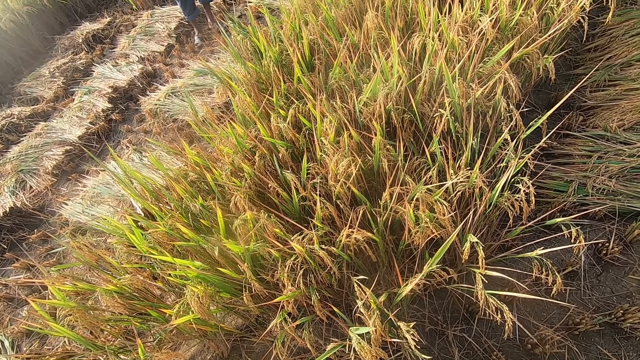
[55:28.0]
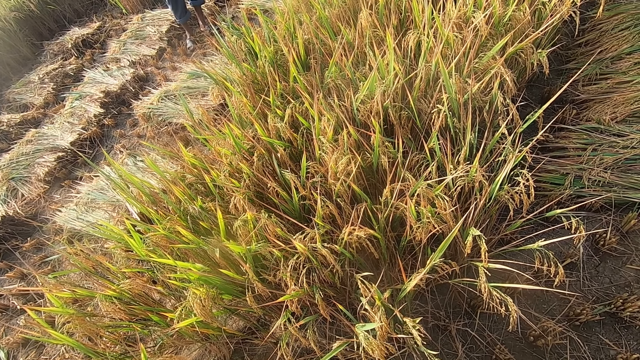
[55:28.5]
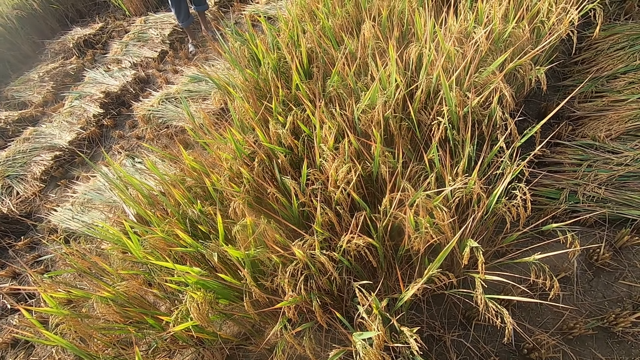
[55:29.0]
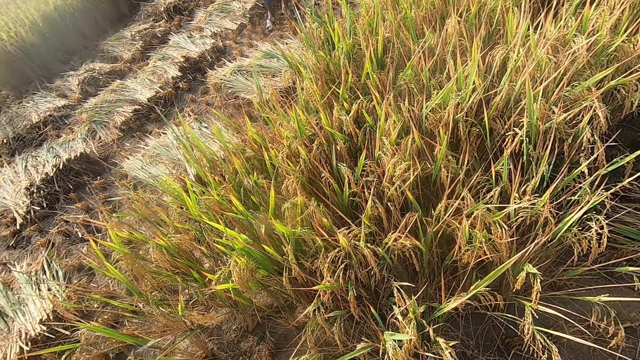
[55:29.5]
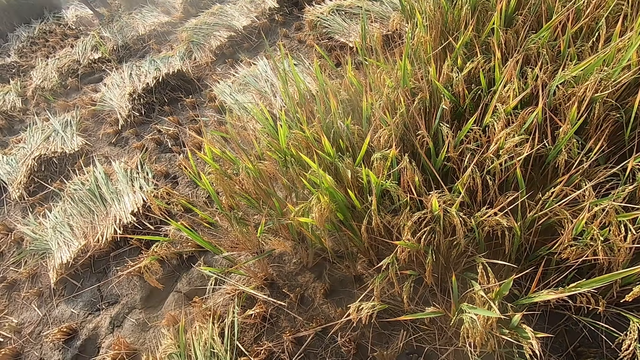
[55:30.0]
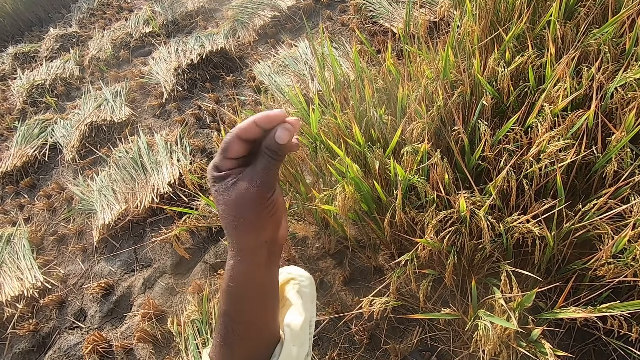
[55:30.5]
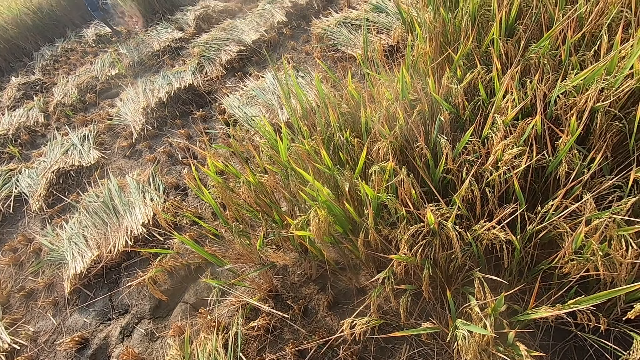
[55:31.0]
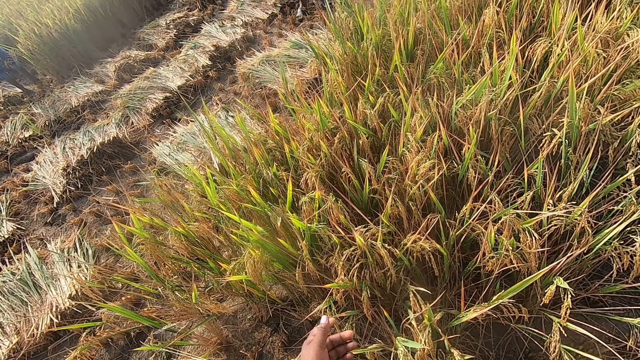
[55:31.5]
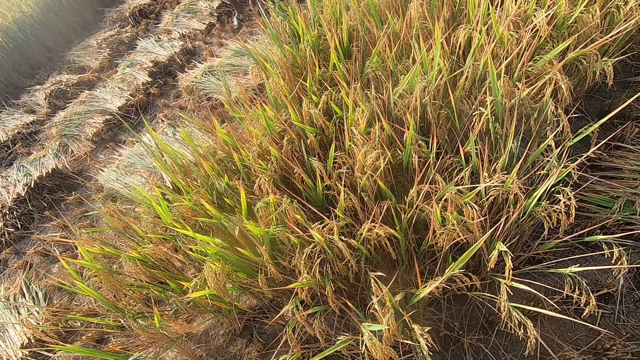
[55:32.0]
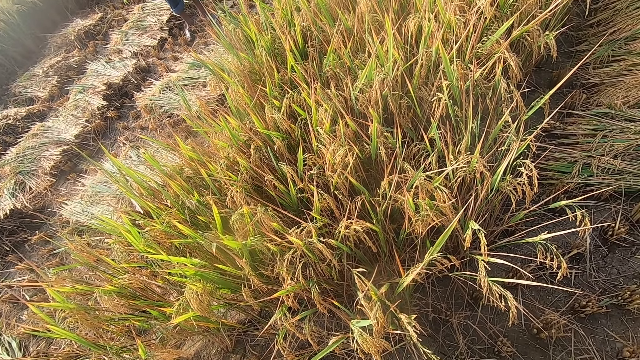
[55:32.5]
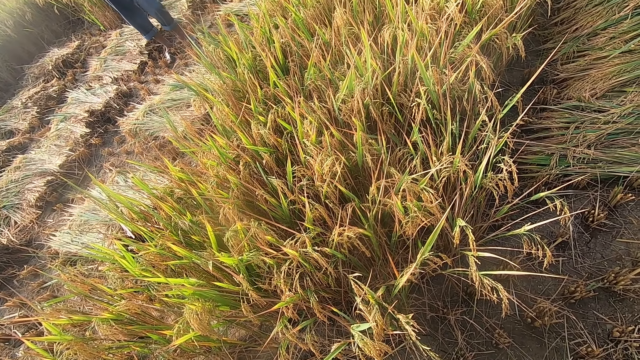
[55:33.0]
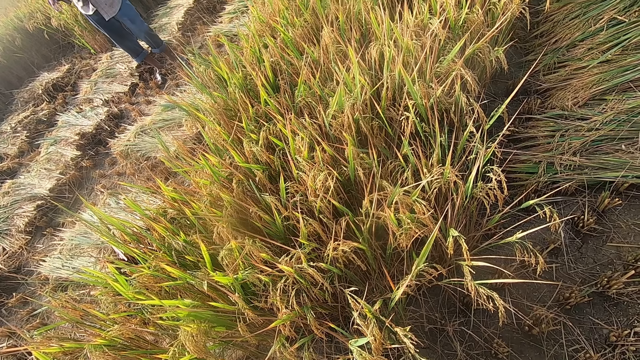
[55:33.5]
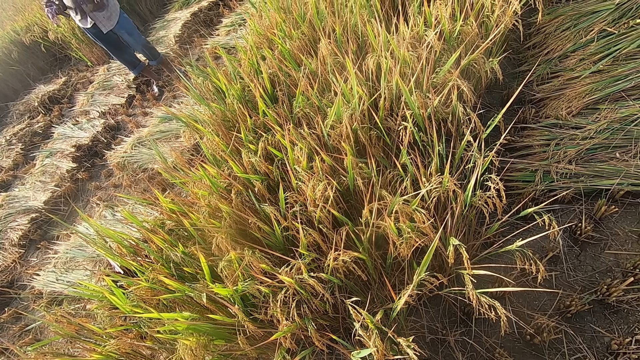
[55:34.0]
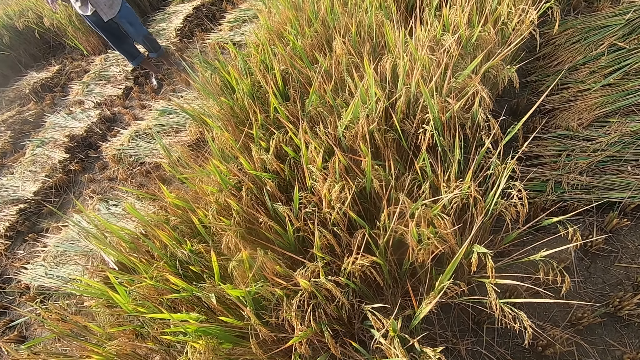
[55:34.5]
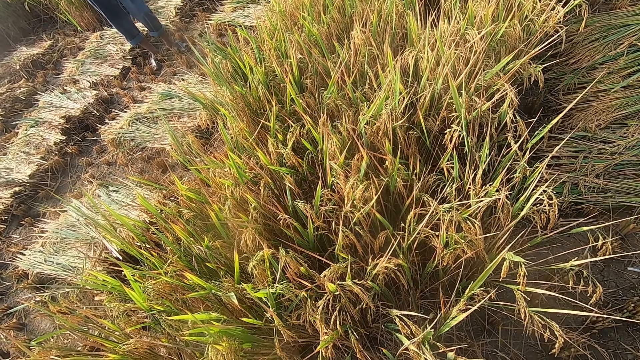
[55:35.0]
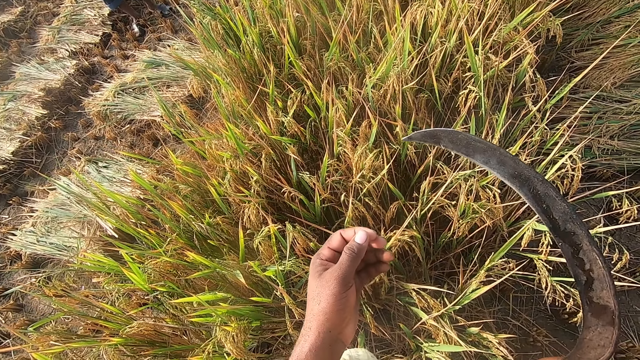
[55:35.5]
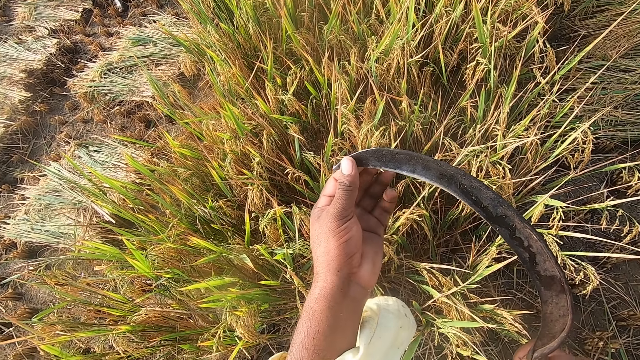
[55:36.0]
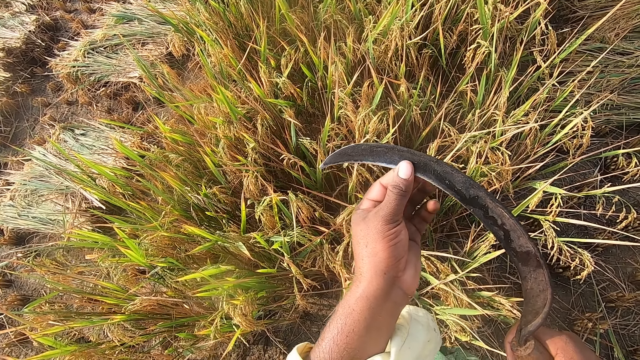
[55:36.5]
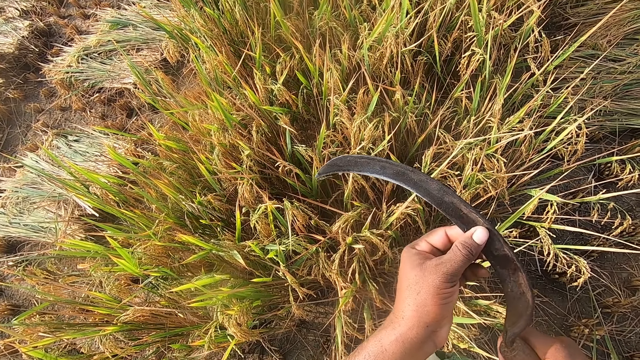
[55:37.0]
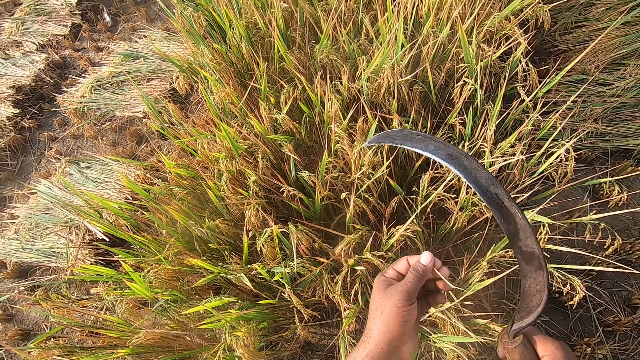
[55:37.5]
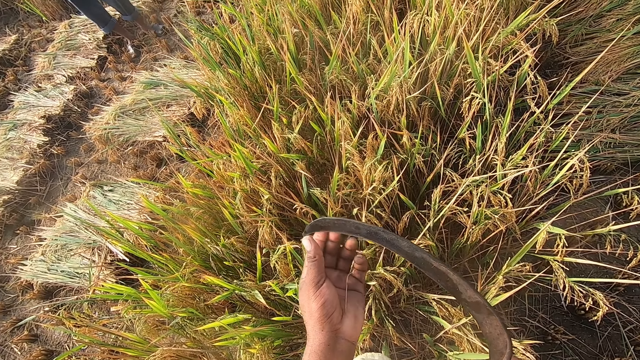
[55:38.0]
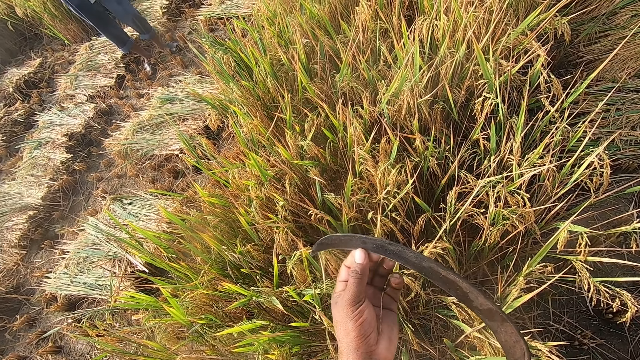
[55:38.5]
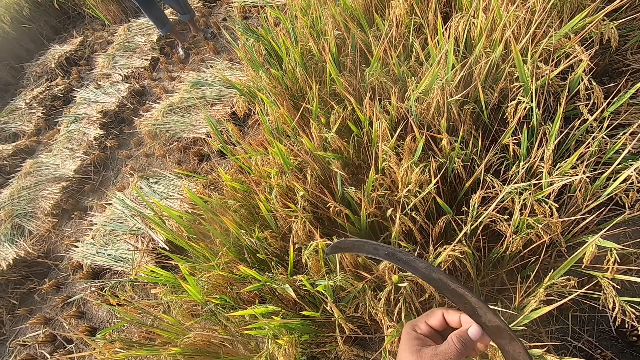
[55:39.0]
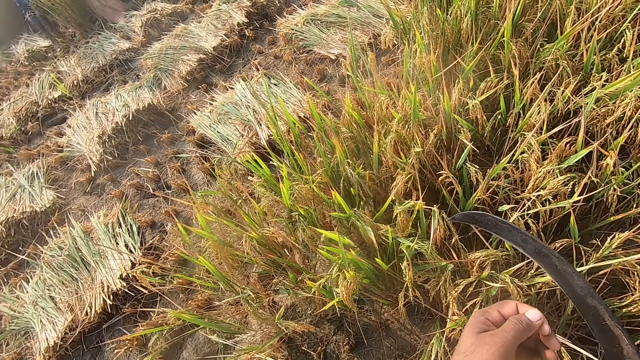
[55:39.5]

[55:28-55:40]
The camera wearer snaps fingers. They wipe the sickle using the left hand fingers. They feel the blade of the sickle.

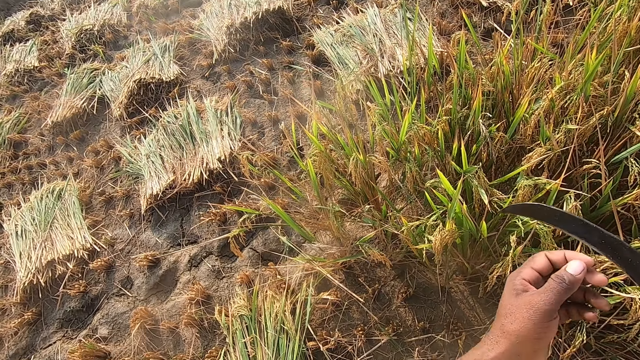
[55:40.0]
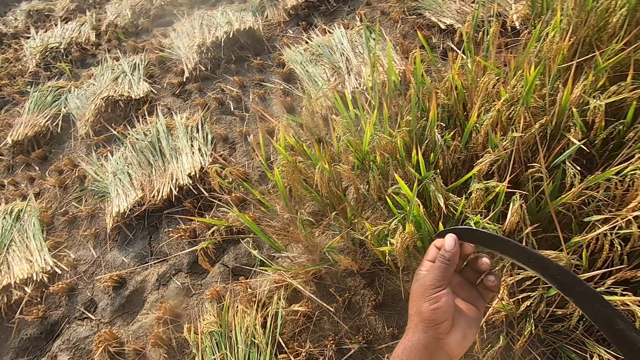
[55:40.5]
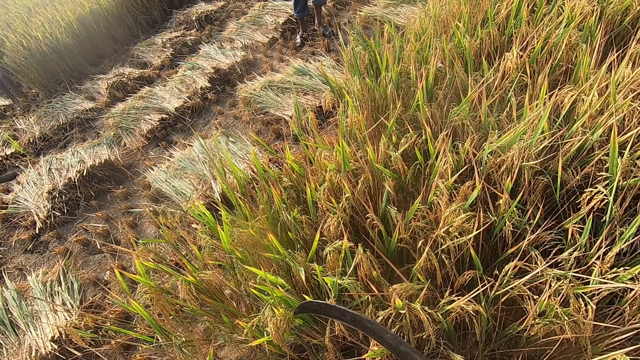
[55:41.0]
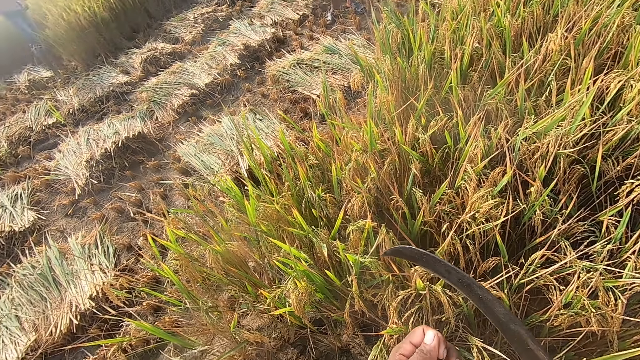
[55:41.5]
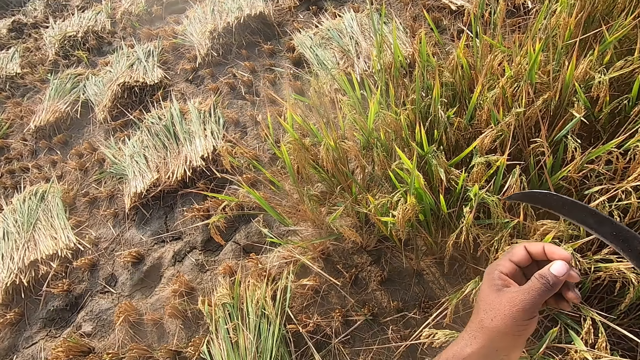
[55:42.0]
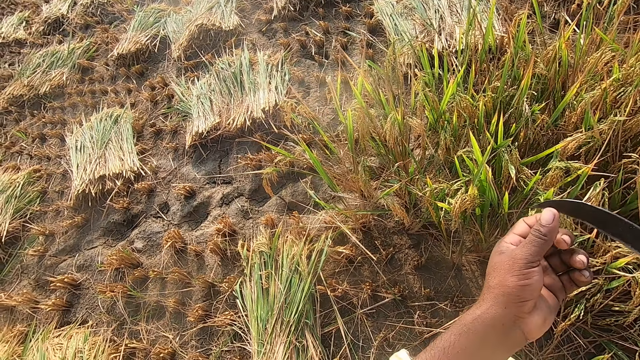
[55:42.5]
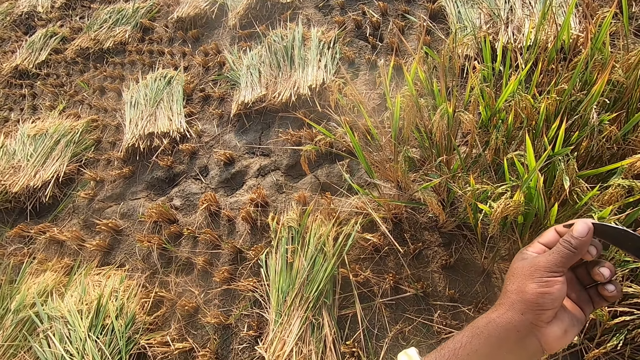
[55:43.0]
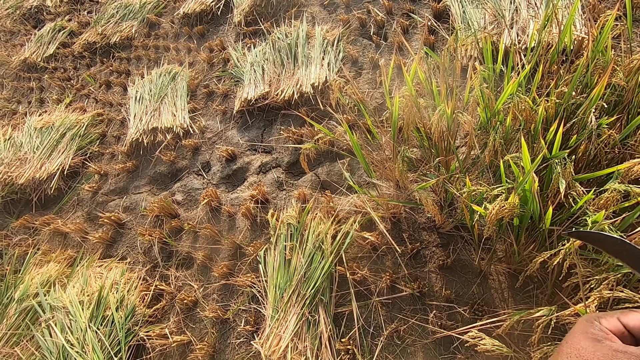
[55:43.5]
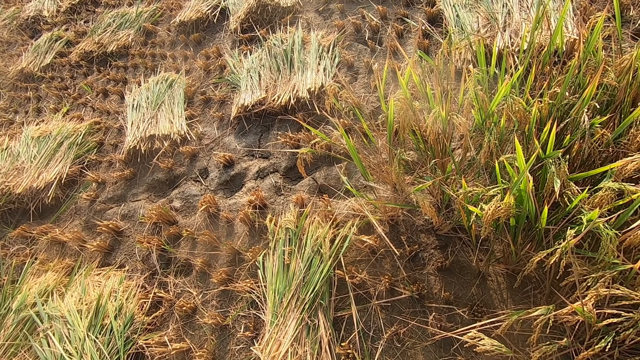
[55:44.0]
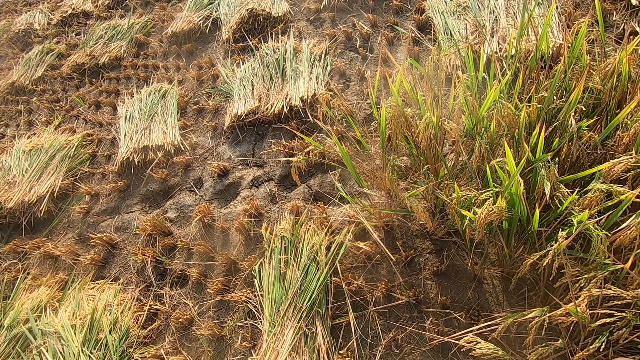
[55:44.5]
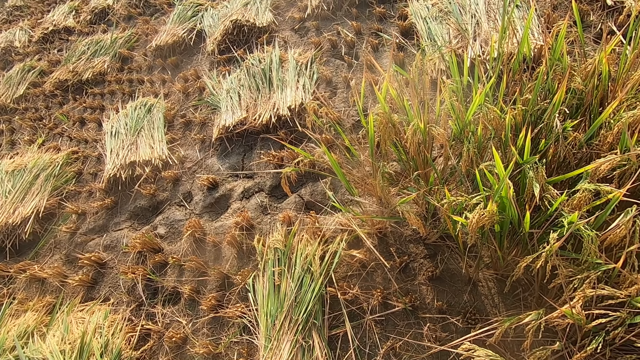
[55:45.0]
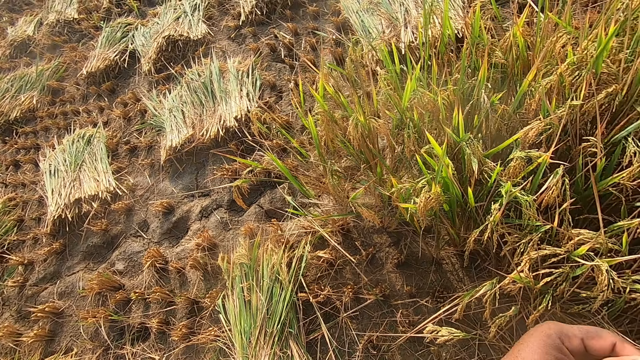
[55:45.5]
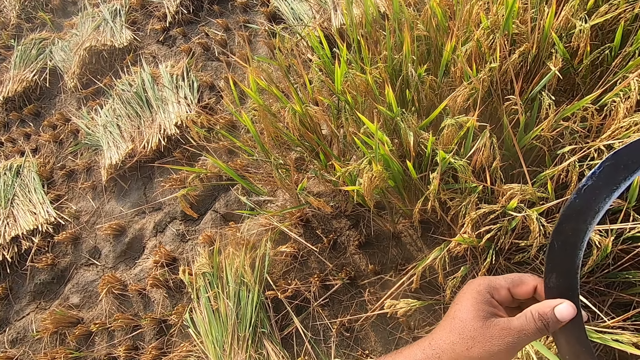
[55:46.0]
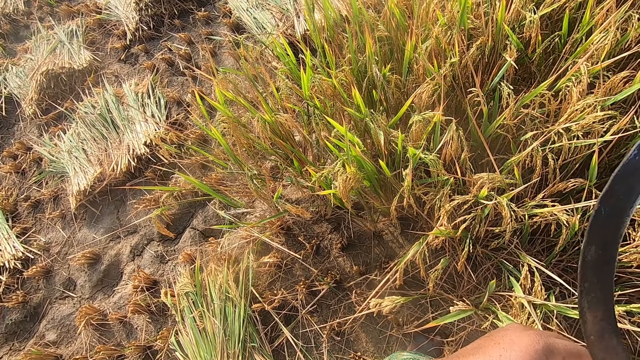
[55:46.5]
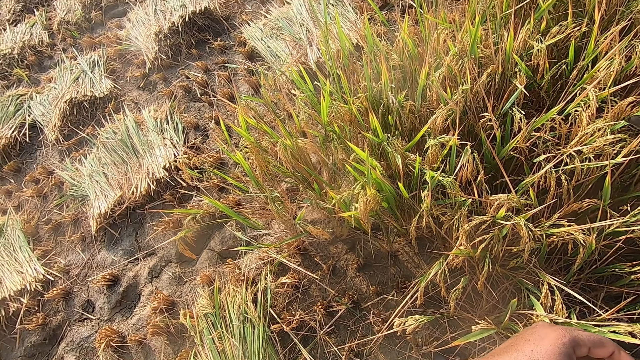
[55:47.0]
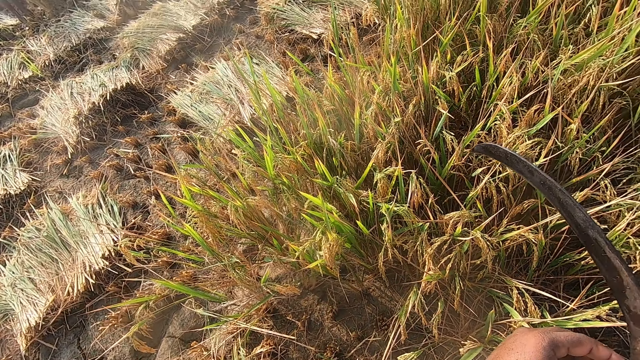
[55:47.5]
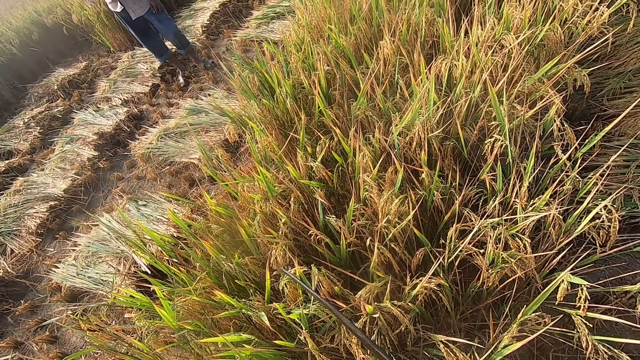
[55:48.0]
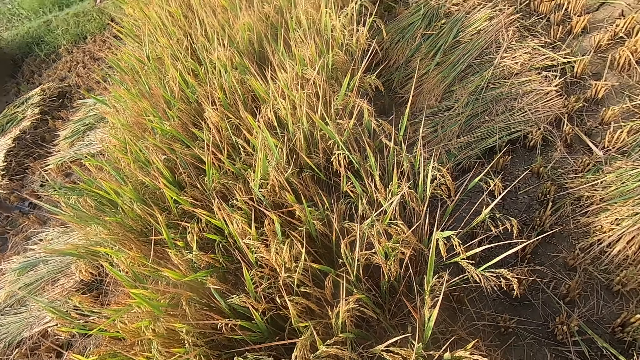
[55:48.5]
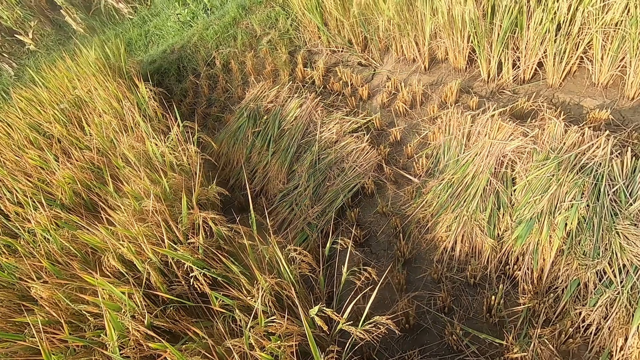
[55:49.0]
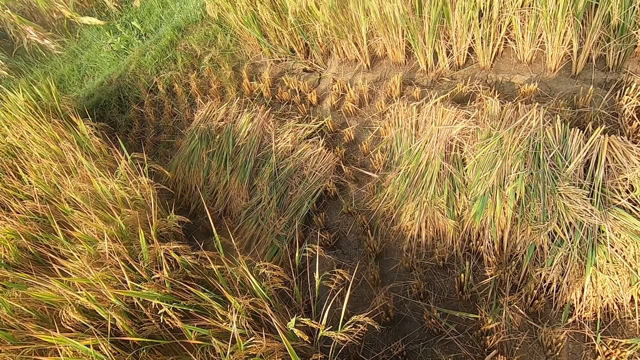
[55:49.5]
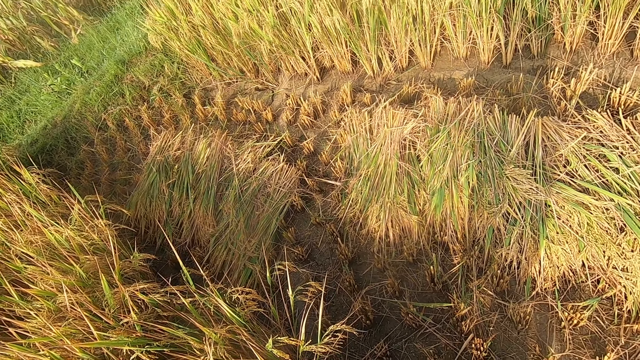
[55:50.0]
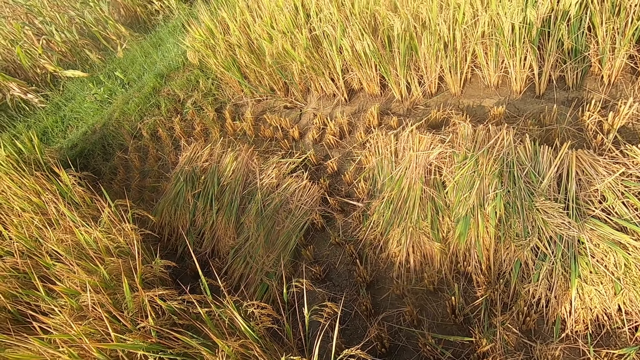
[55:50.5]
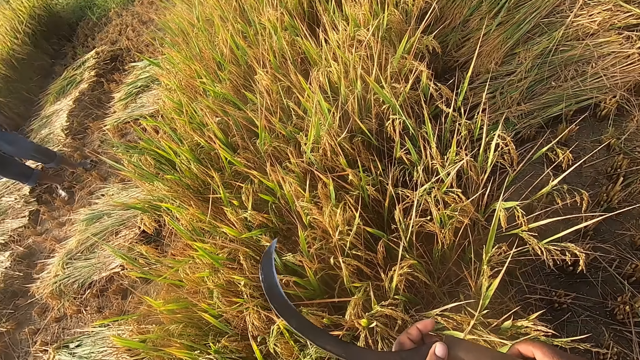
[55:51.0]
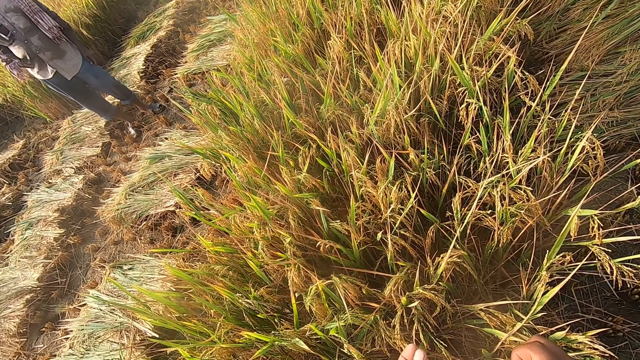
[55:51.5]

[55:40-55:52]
The camera wearer looks at a person.
